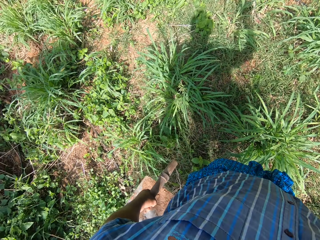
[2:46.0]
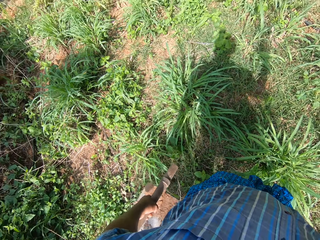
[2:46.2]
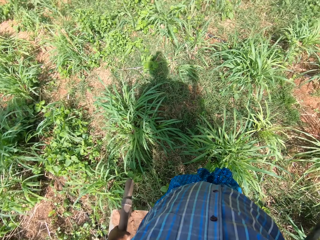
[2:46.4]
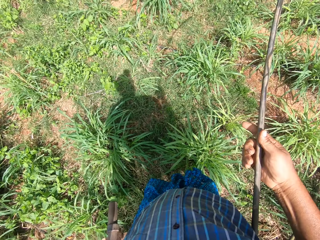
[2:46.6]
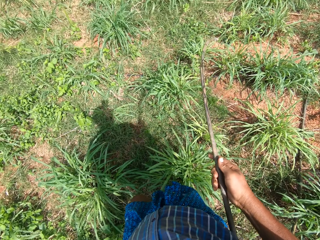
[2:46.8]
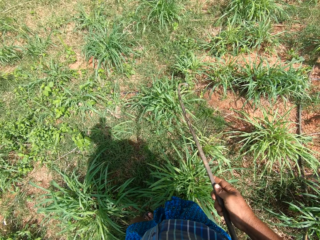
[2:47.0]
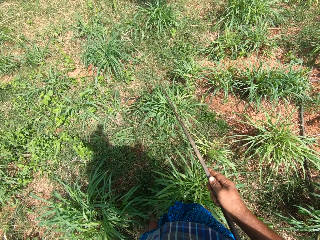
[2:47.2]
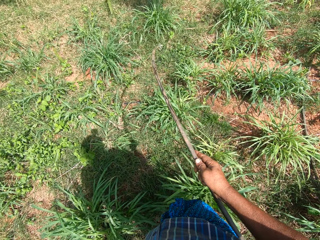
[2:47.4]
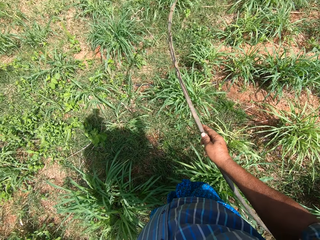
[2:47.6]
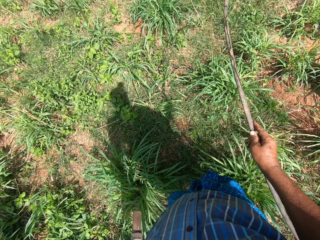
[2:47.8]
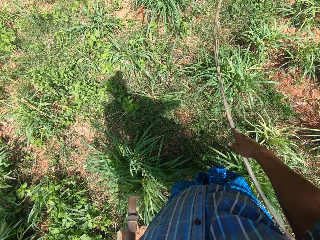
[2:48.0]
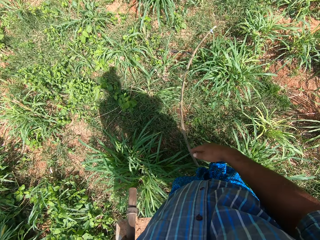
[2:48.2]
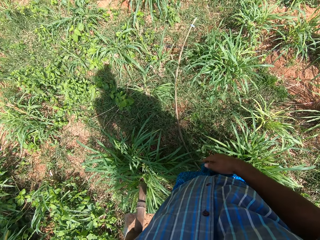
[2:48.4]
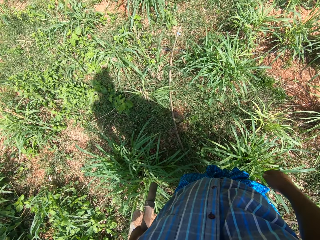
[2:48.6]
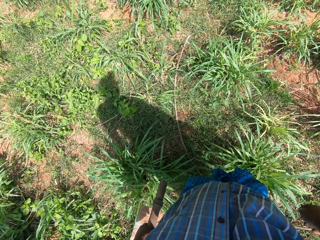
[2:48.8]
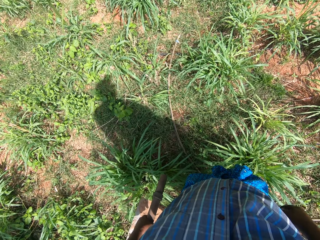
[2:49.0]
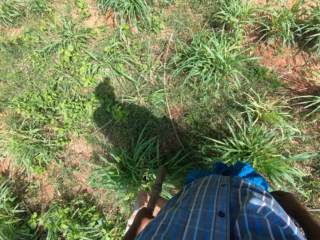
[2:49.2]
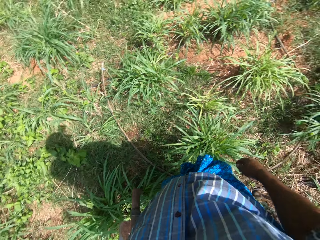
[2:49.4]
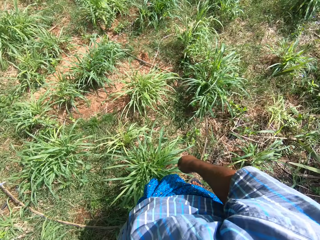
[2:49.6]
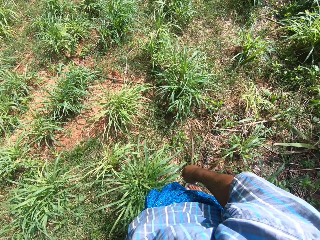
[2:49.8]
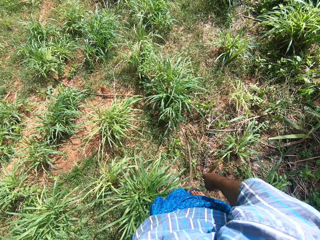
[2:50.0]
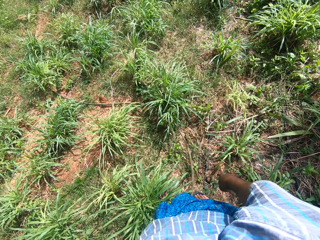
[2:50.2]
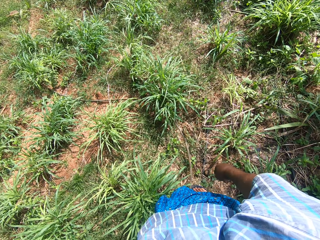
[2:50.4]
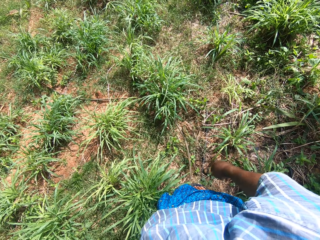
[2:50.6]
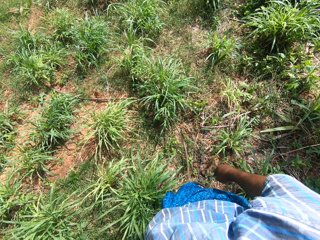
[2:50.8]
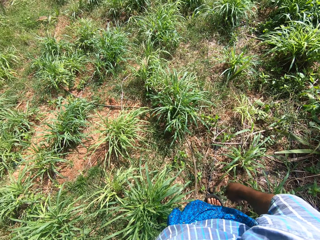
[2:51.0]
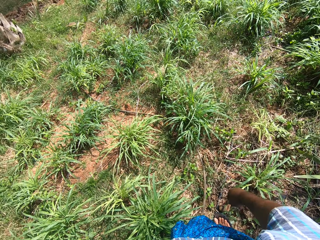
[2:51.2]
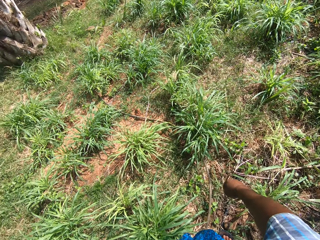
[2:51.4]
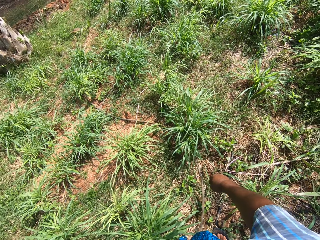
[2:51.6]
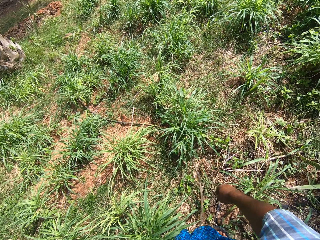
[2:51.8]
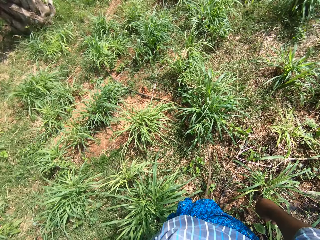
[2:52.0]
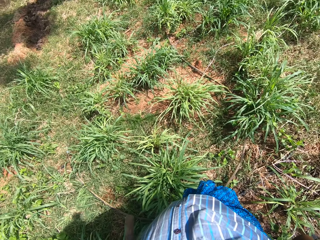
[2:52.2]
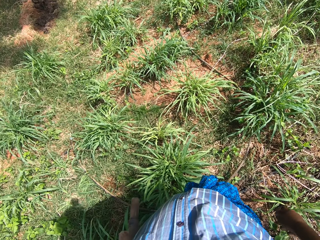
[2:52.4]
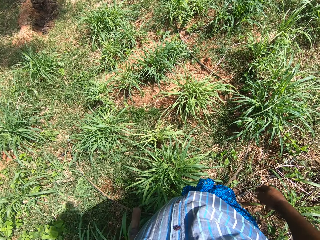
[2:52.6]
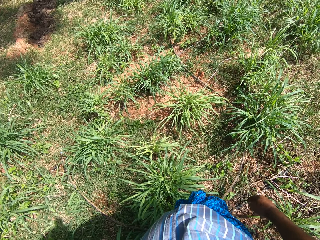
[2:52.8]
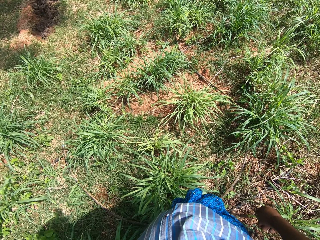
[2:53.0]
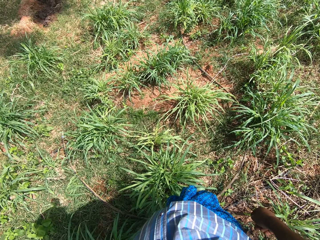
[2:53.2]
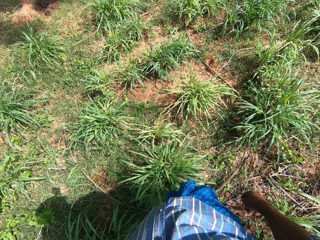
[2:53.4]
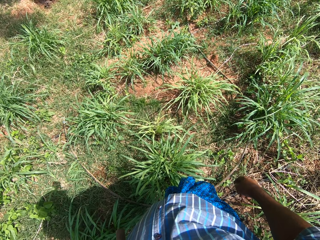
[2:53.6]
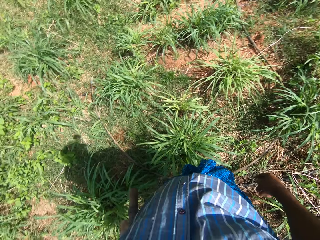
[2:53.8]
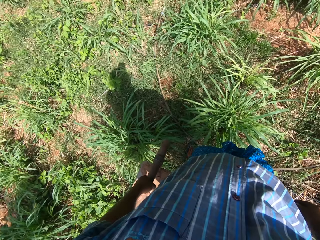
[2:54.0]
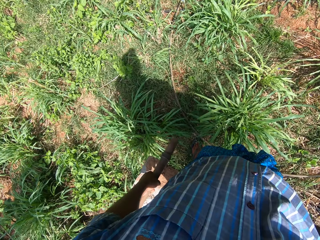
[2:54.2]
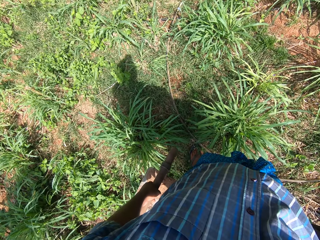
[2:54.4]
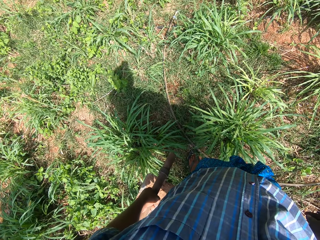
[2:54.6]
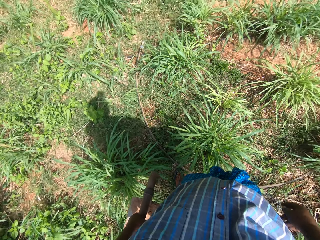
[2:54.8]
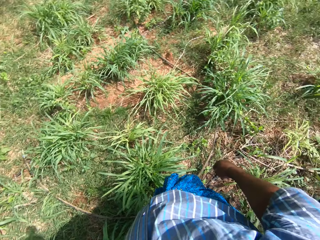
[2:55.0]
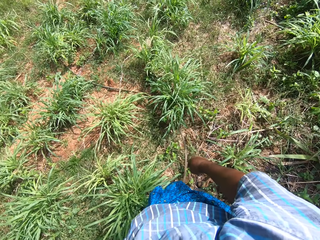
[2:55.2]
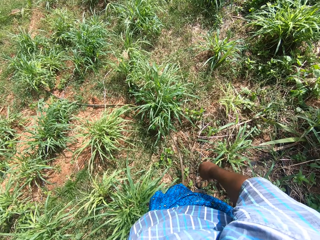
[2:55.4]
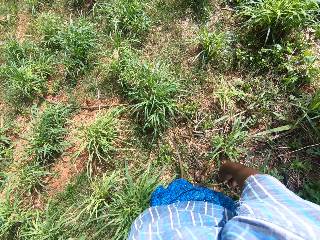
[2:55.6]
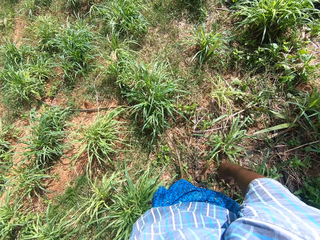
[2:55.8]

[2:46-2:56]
The camera wearer drops the pipe on the ground with his right hand. He turns around. He looks around.

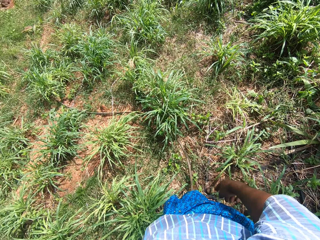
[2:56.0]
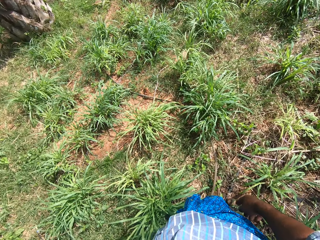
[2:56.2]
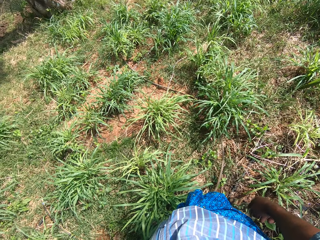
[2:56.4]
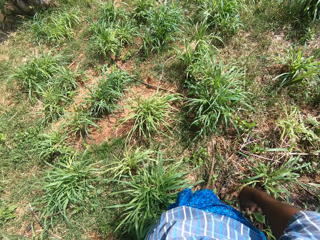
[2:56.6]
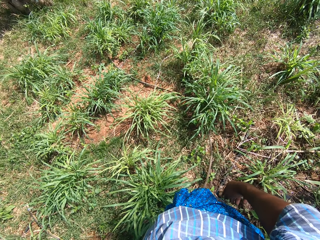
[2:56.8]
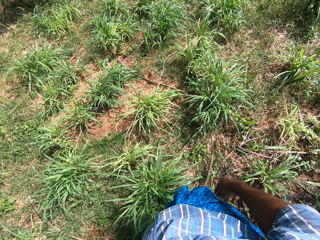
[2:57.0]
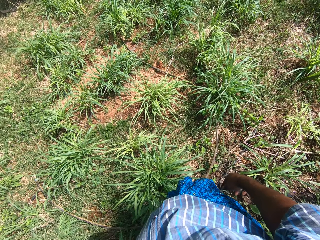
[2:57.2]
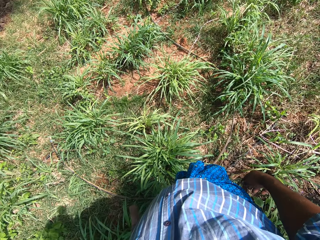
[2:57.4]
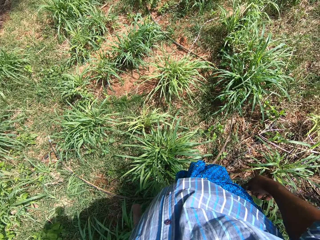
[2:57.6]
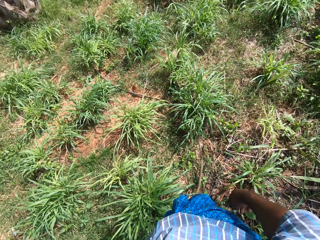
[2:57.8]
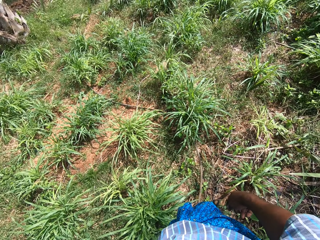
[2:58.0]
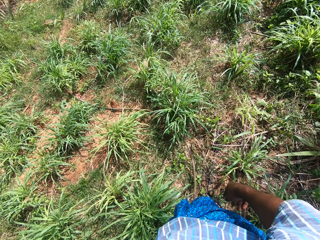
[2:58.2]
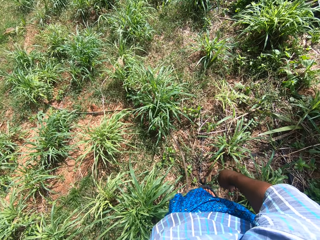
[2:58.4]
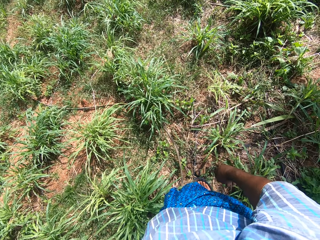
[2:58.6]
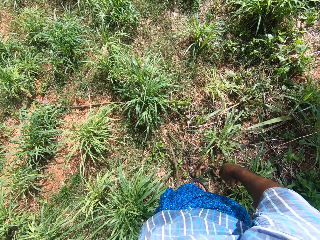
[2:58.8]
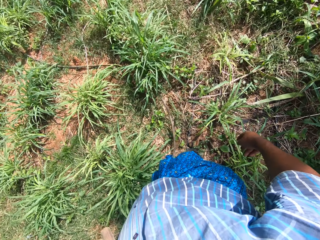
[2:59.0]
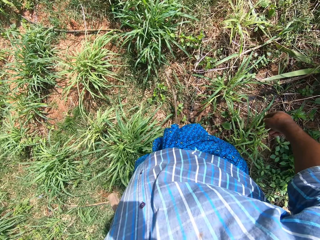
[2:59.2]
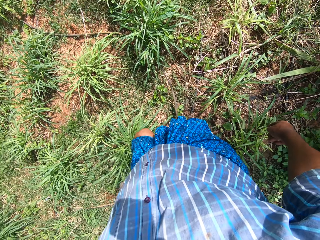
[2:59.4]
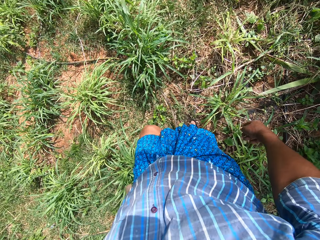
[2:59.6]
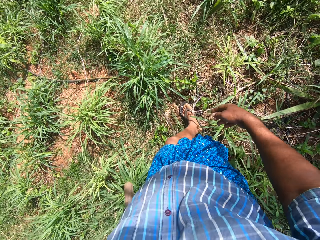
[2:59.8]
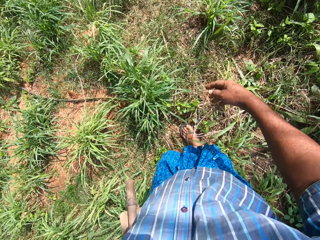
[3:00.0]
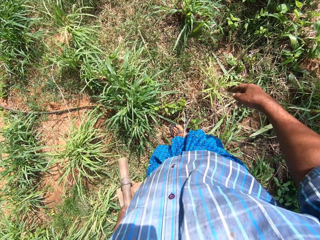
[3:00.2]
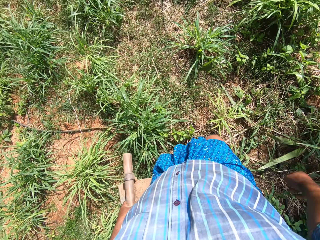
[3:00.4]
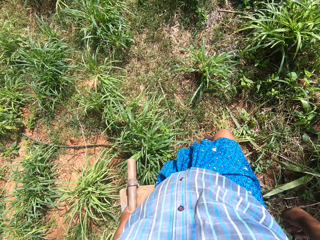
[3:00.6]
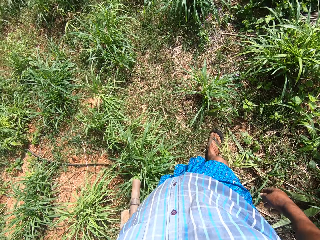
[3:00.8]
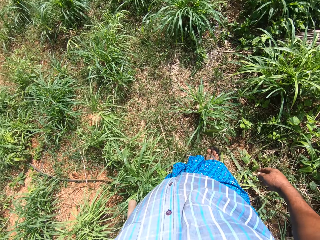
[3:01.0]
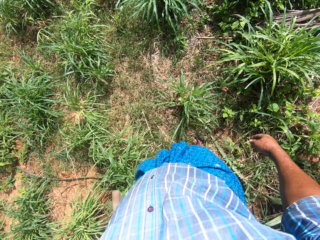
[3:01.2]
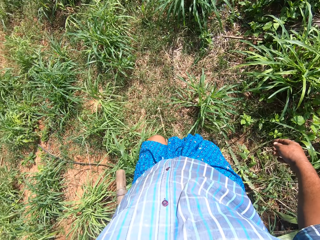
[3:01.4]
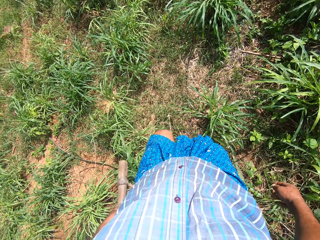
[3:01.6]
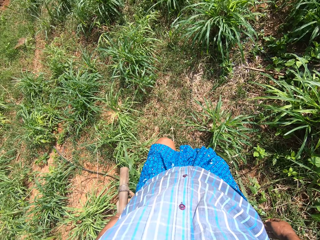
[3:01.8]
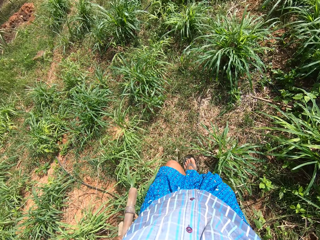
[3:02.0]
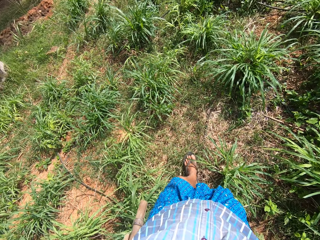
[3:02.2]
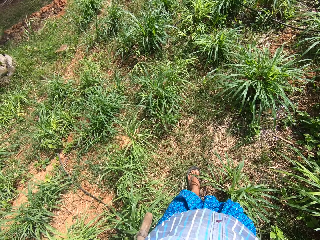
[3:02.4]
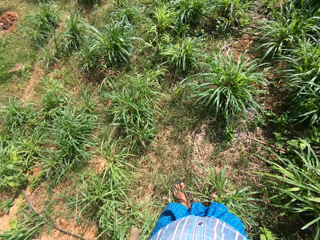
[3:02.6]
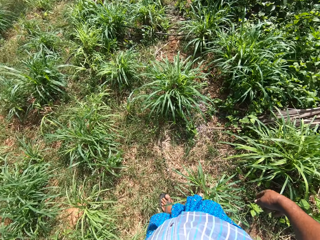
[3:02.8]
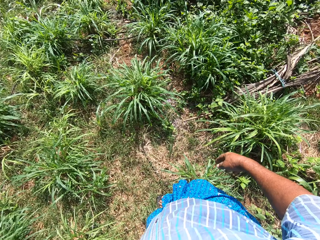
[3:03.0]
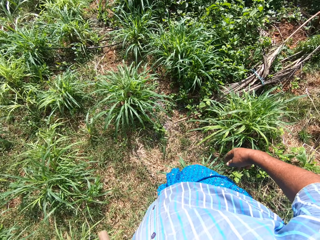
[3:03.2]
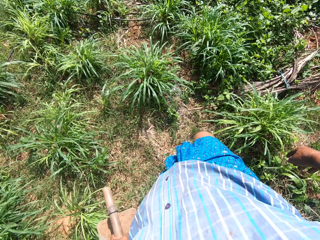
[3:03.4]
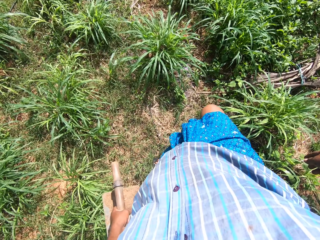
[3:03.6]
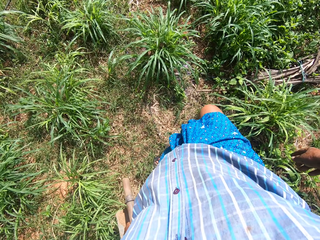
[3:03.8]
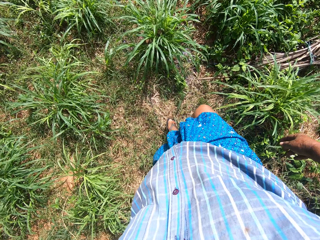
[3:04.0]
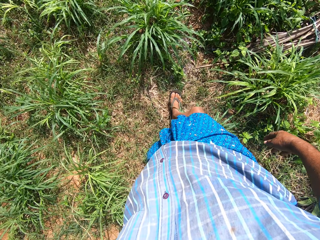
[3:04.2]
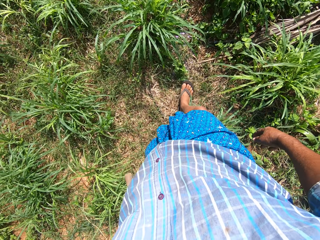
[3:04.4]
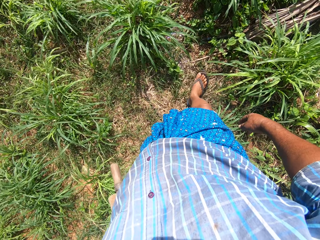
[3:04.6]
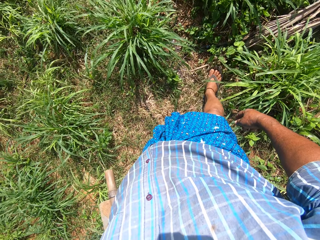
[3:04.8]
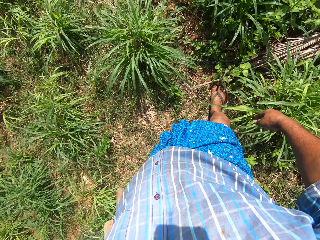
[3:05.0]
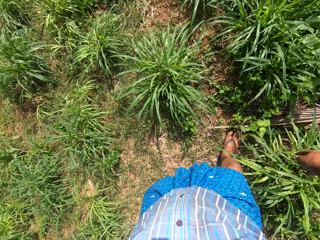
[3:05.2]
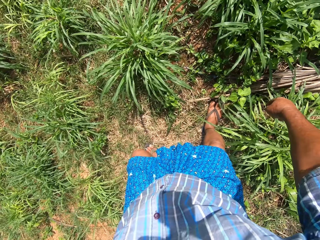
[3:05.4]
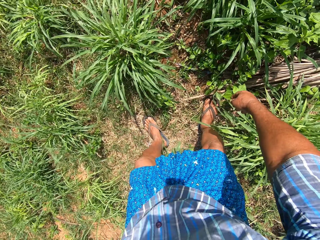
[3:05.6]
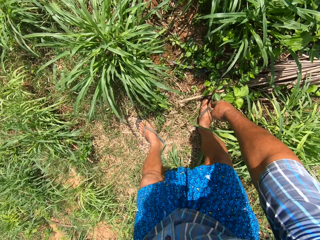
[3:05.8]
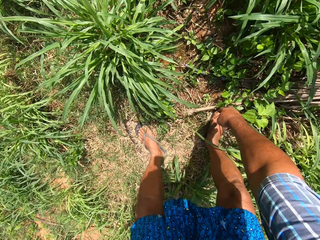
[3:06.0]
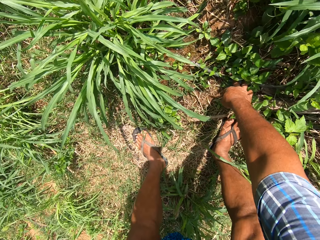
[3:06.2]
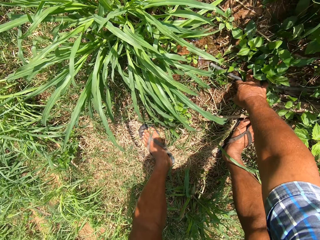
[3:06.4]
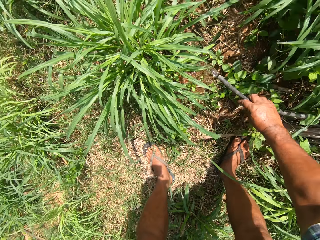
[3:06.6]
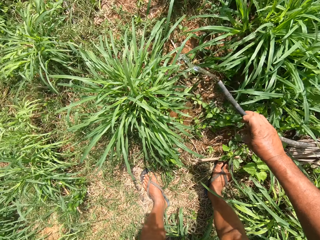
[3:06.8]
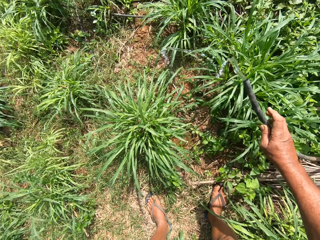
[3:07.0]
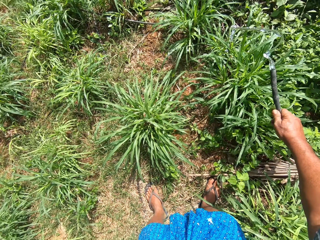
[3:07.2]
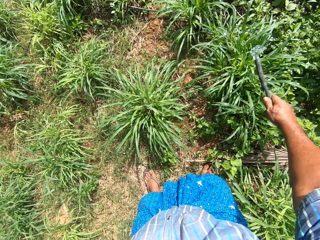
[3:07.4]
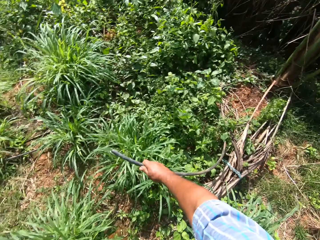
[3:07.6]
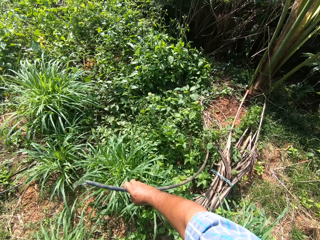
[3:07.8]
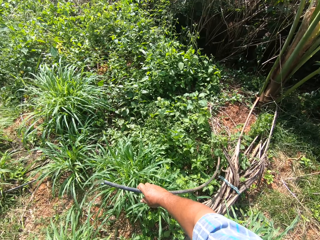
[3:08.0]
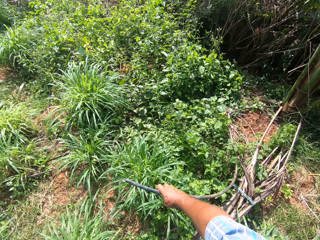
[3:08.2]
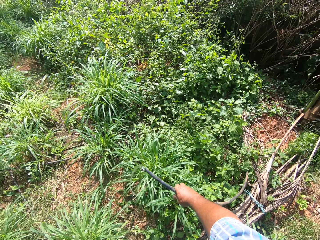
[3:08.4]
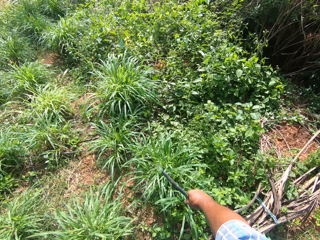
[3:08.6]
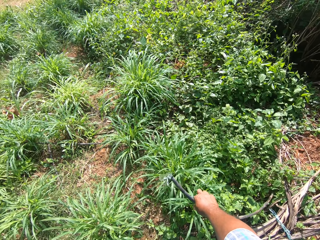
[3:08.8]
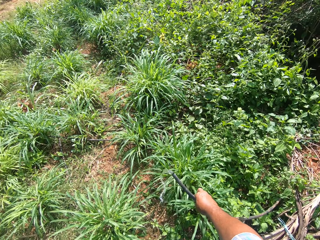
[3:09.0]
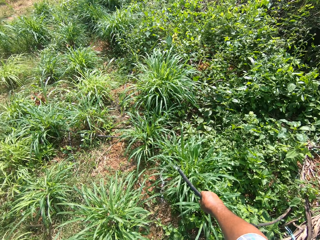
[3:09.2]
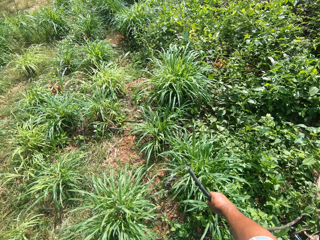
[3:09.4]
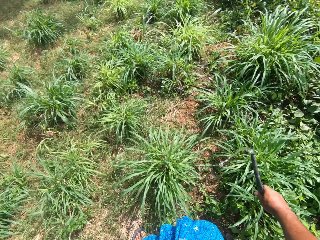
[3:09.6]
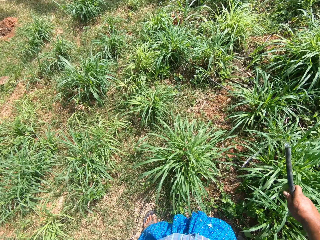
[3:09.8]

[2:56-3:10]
The camera wearer moves forward. He walks around. He picks up a pipe of water from the ground with his right hand. He turns around.
